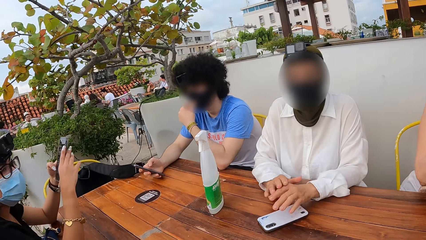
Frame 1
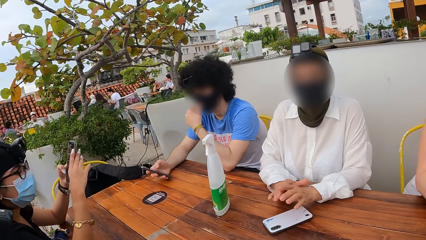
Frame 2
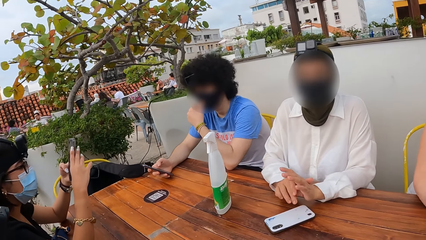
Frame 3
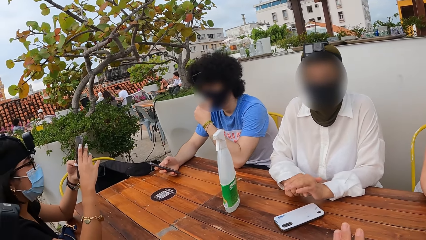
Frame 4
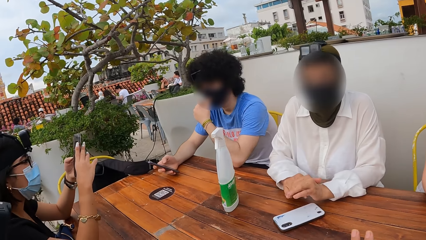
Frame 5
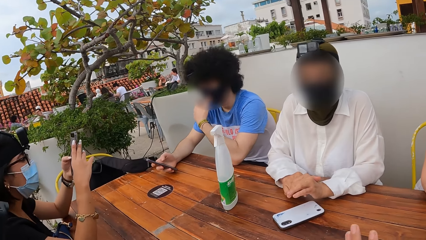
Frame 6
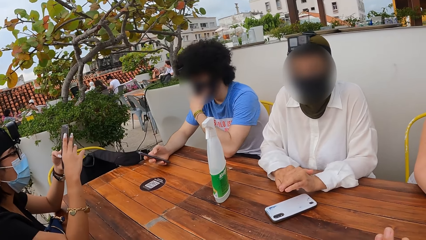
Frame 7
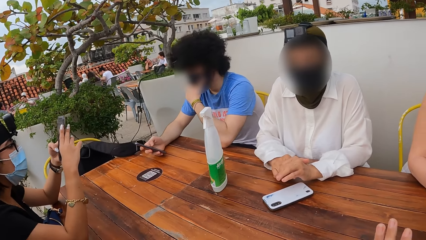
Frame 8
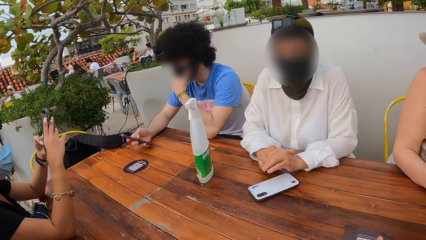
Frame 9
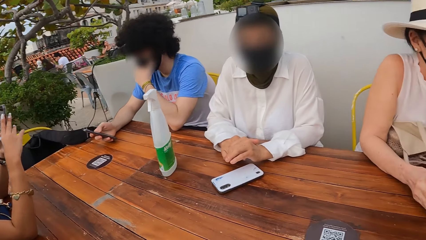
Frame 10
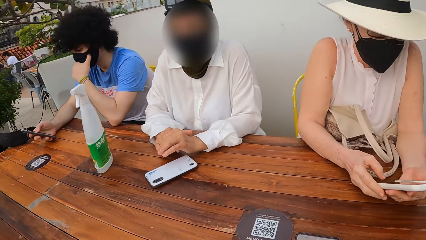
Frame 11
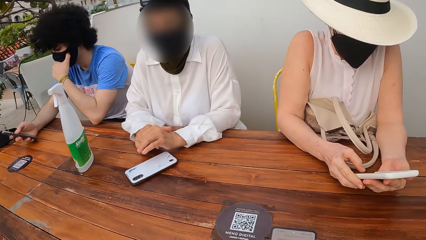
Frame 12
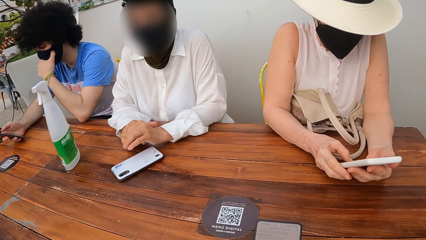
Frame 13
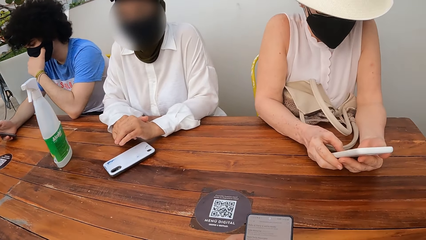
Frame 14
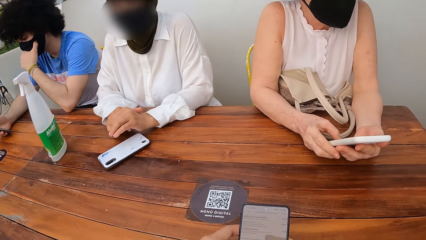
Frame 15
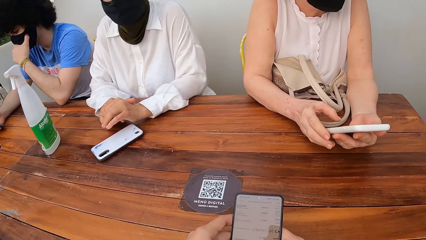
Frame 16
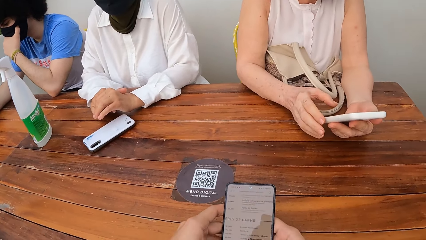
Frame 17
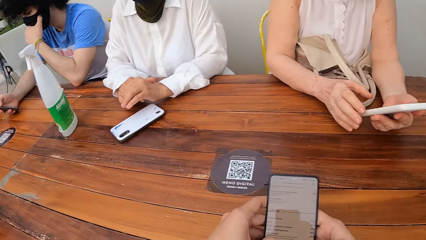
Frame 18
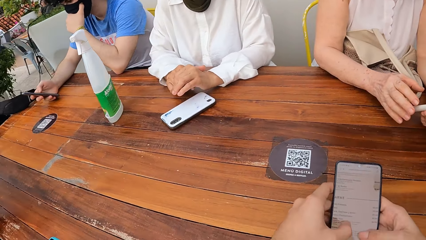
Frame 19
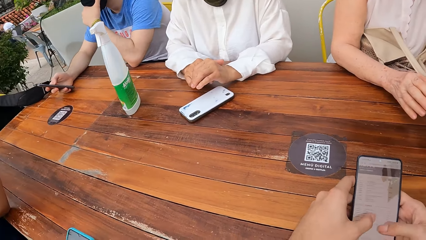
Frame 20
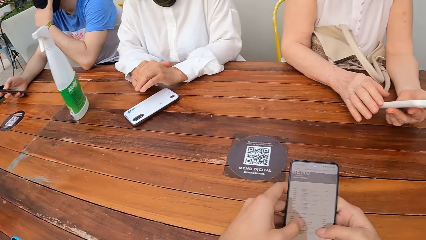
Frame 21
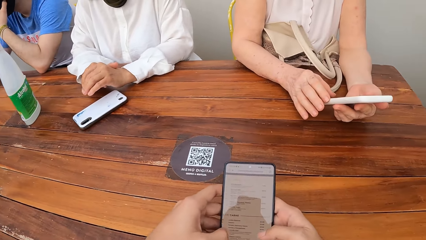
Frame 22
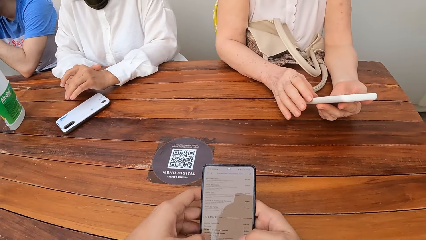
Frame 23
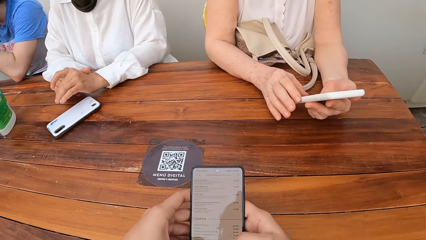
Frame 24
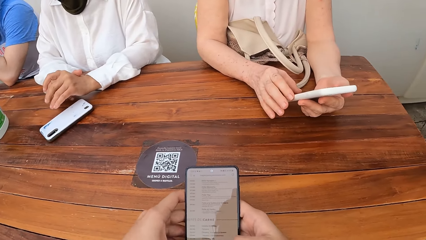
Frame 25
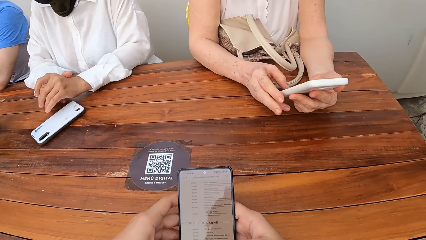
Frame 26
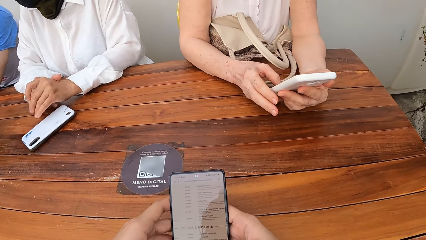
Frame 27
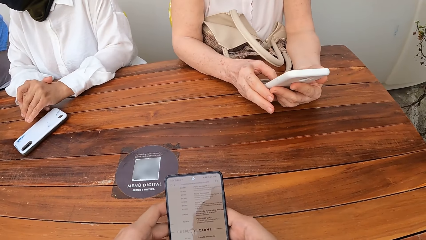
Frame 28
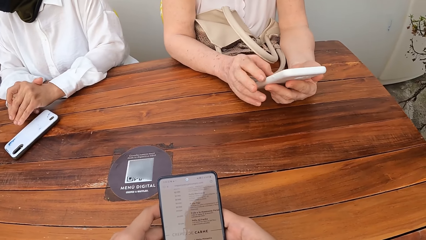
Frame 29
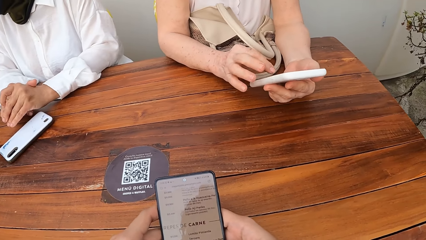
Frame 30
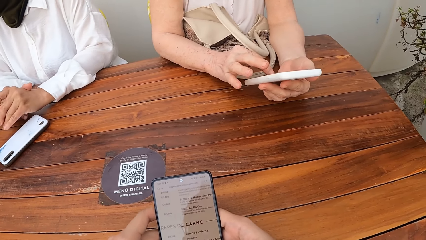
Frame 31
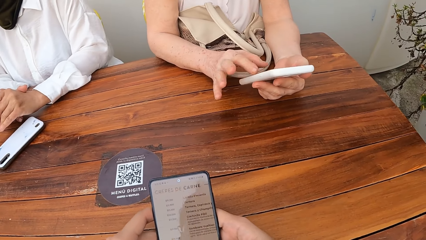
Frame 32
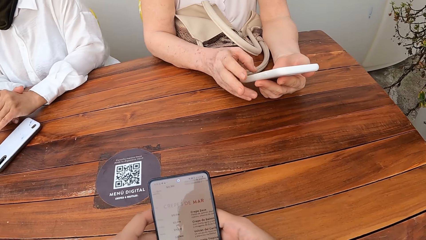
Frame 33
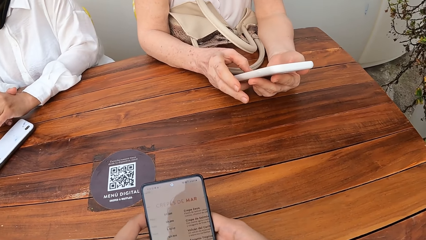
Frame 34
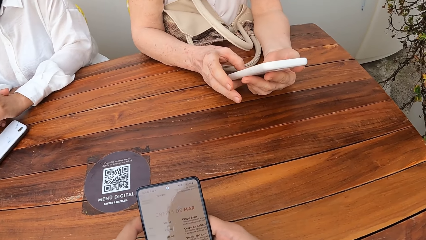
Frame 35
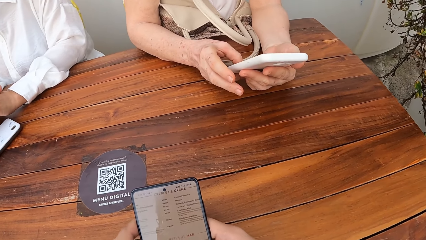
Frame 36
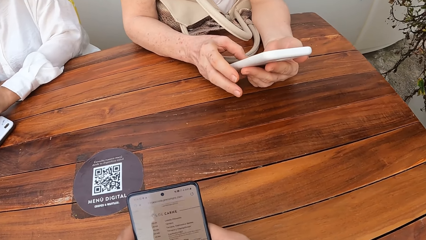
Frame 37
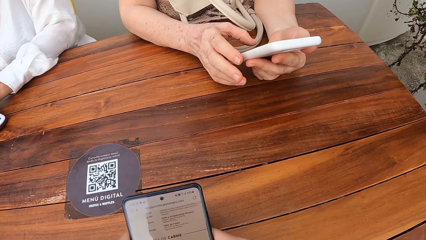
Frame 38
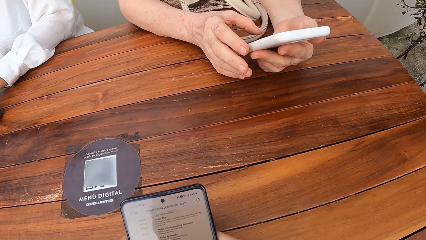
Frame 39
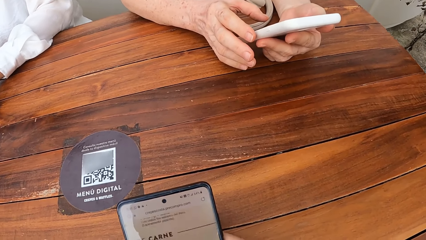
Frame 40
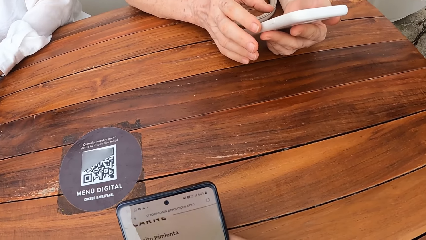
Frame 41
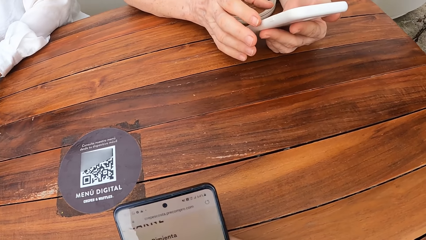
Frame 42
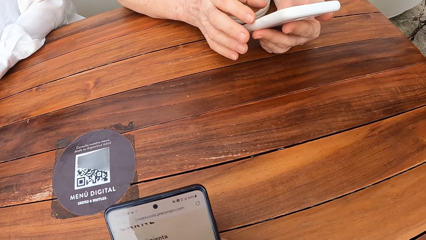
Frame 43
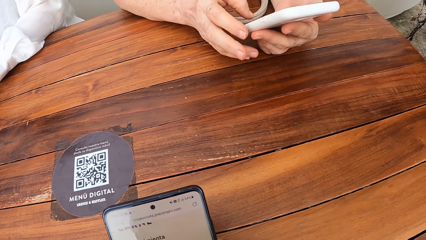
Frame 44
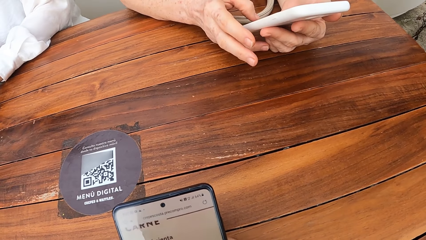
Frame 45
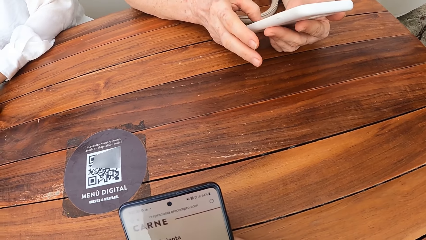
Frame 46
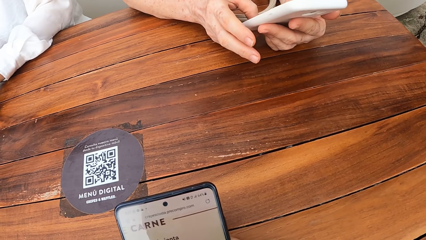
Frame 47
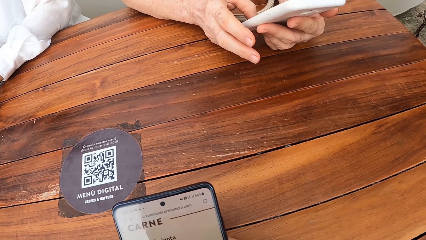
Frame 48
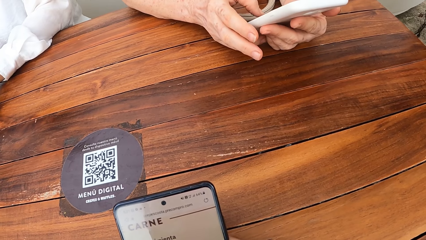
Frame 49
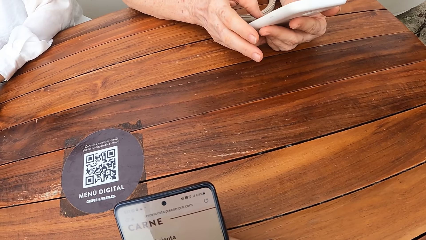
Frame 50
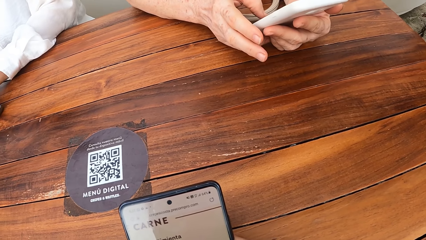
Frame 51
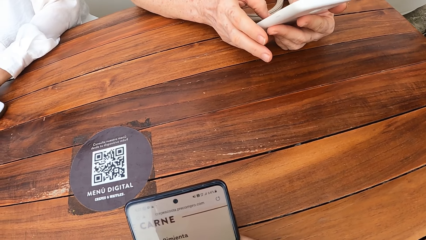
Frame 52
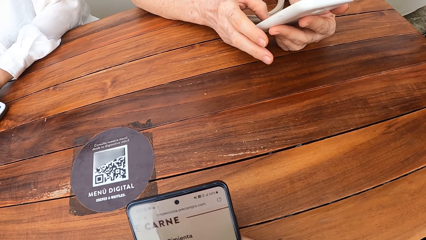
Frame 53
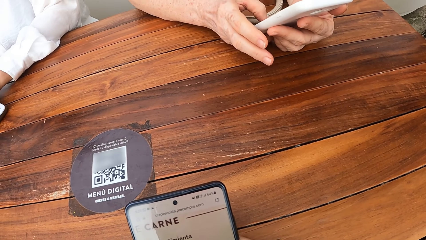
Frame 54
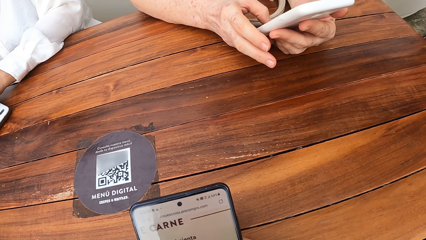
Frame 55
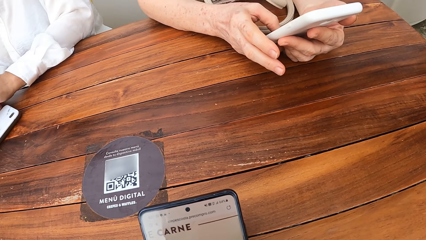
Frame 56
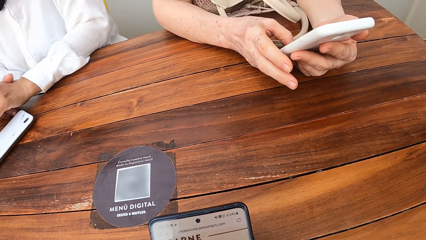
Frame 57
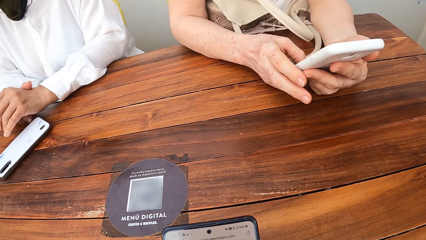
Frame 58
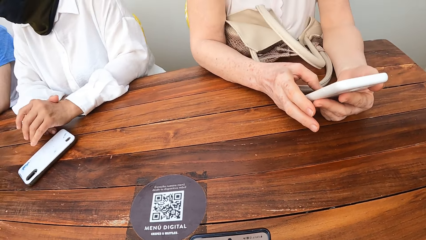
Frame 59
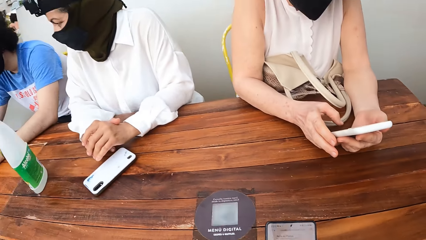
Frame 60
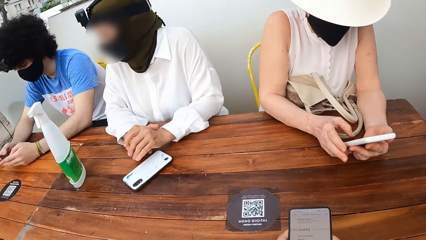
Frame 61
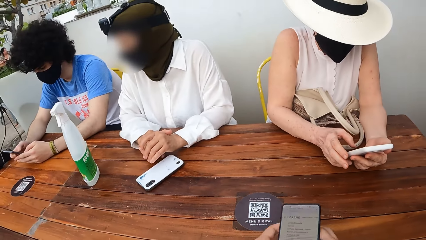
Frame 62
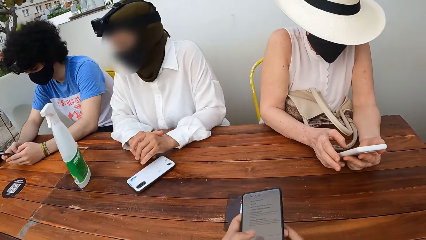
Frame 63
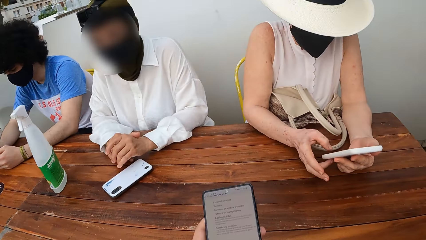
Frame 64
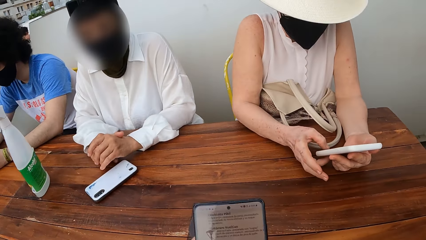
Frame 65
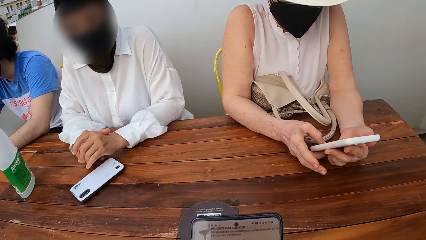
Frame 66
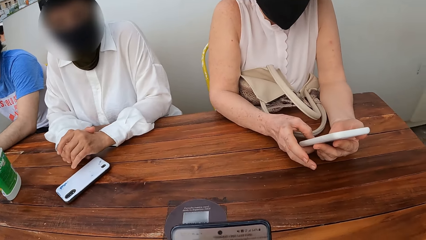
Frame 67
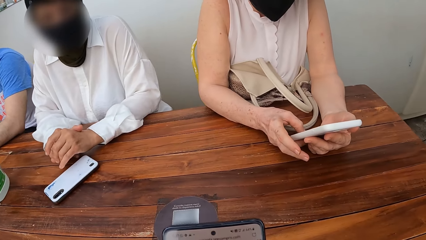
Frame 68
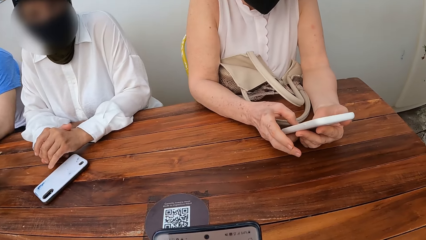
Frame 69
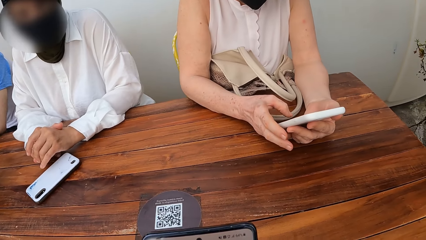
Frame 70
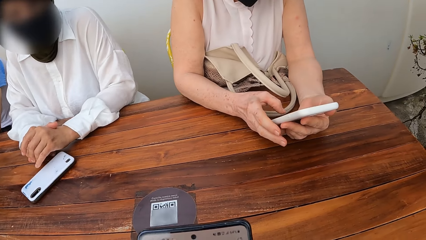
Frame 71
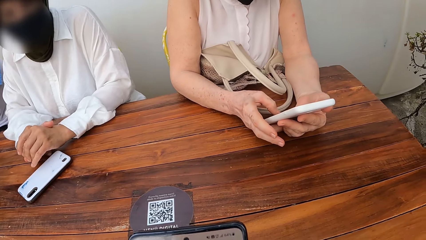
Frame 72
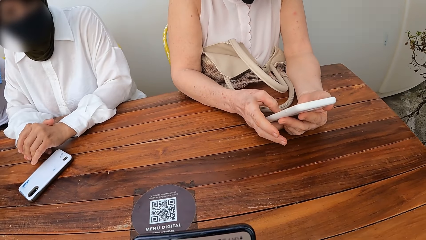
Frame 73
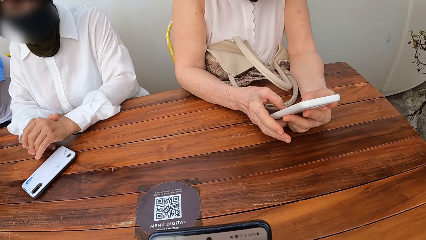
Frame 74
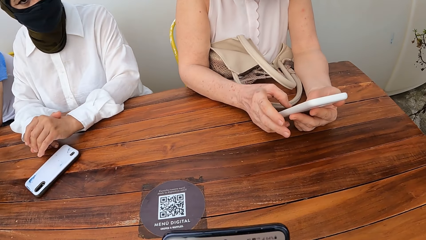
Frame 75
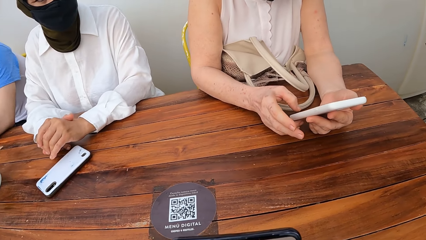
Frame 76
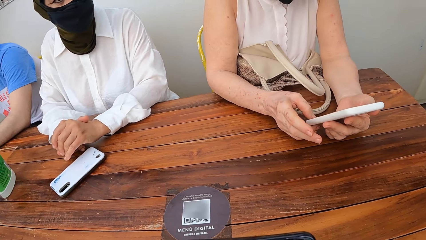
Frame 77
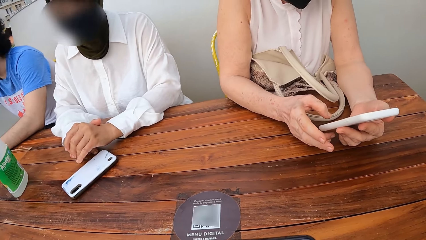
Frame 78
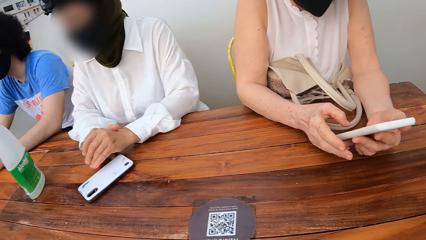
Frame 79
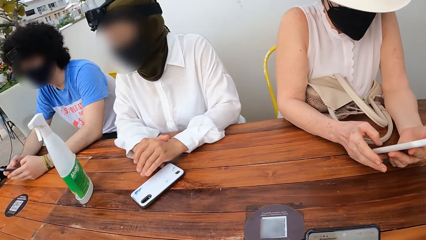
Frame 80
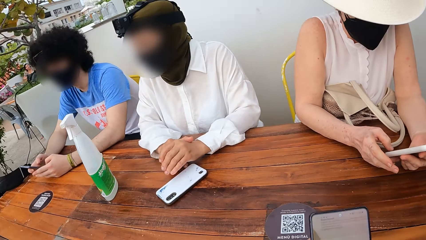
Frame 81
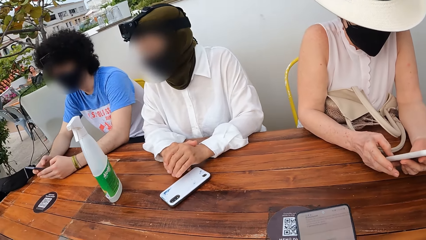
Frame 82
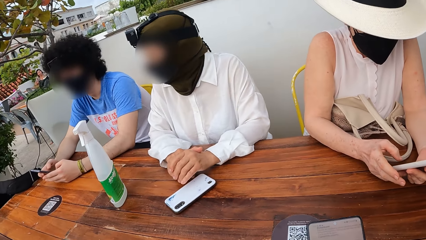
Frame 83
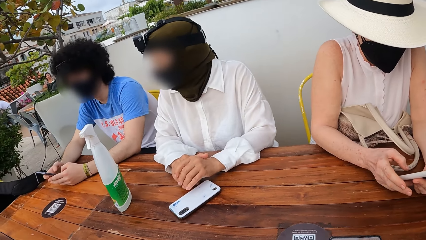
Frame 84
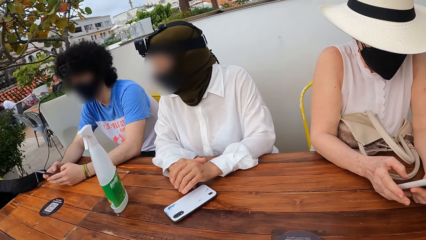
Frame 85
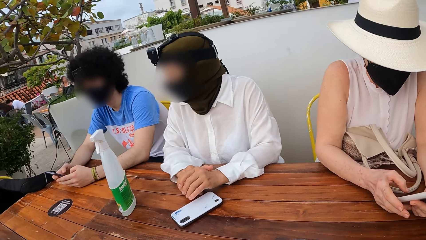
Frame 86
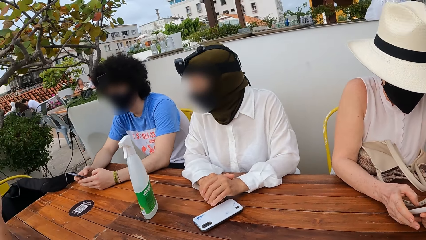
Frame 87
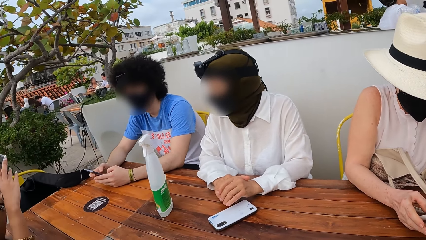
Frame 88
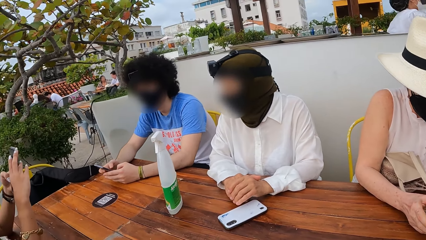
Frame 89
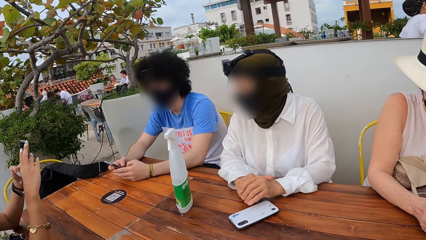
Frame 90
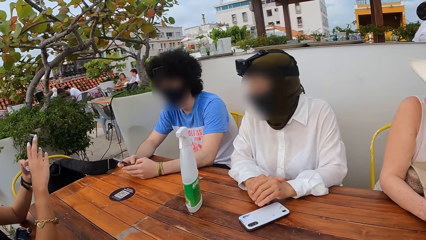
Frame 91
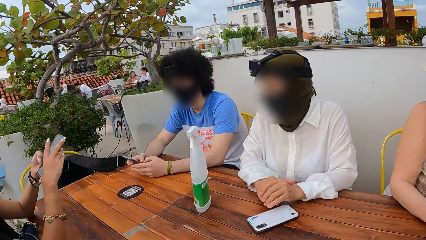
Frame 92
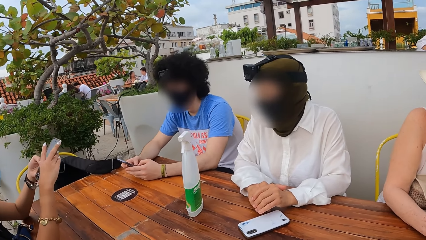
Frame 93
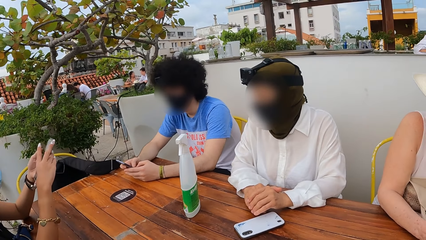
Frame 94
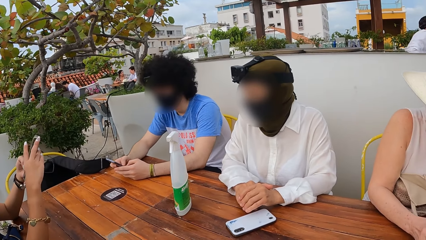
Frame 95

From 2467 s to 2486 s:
A lady puts down a mobile phone. The camera wearer operates a mobile phone. They scroll the phone. Another lady operates a mobile phone. The camera wearer operates the mobile phone. They scan a menu on a table. They interact with the first lady. They operate the mobile phone. They look at persons. The first lady interacts with another lady.
